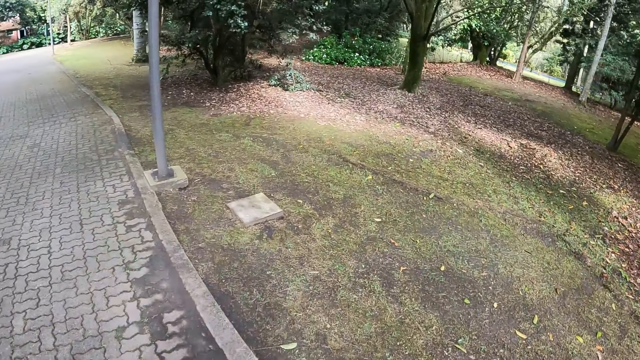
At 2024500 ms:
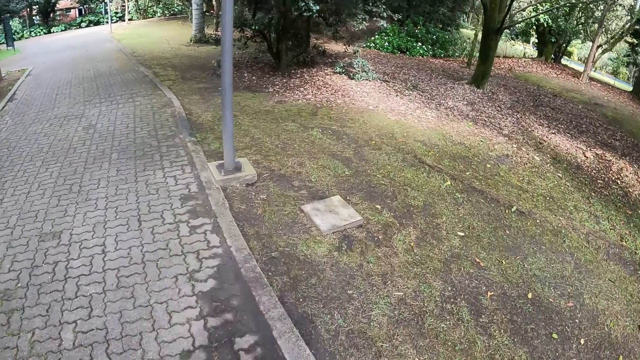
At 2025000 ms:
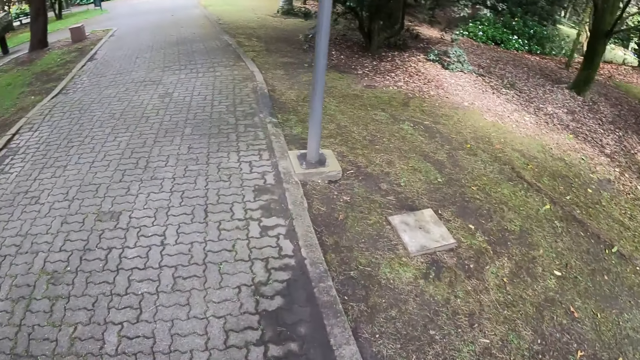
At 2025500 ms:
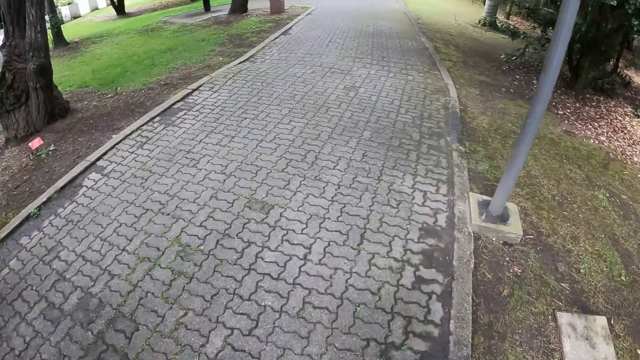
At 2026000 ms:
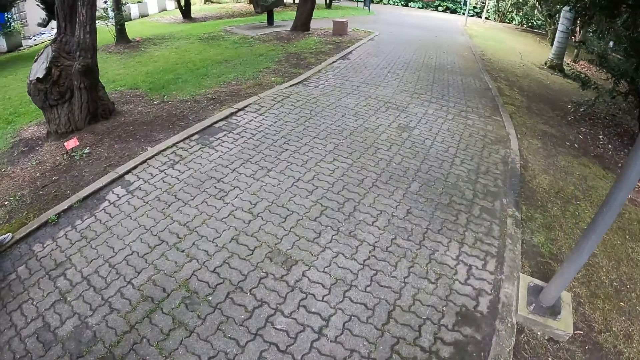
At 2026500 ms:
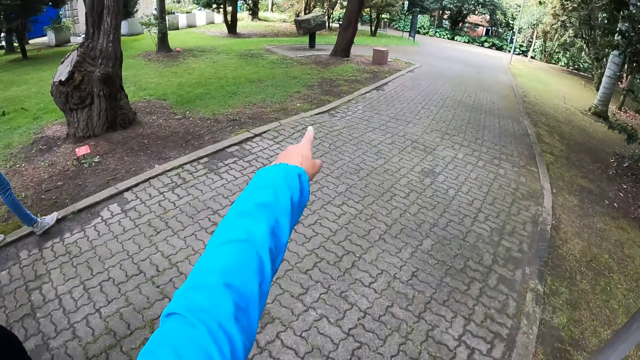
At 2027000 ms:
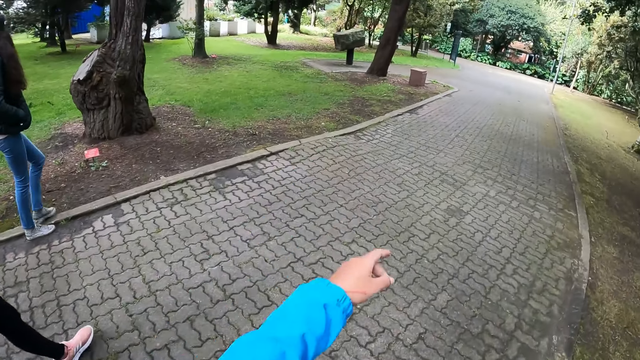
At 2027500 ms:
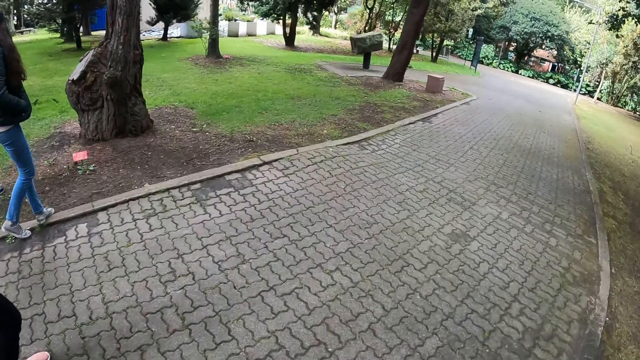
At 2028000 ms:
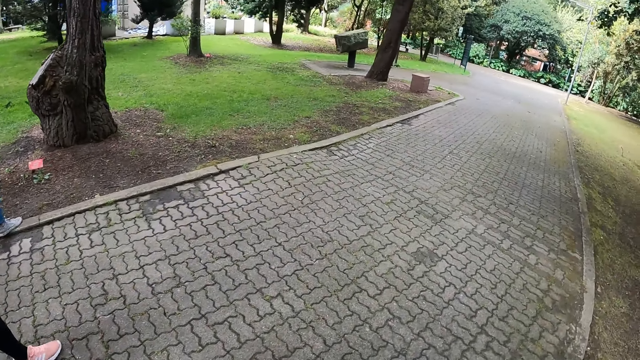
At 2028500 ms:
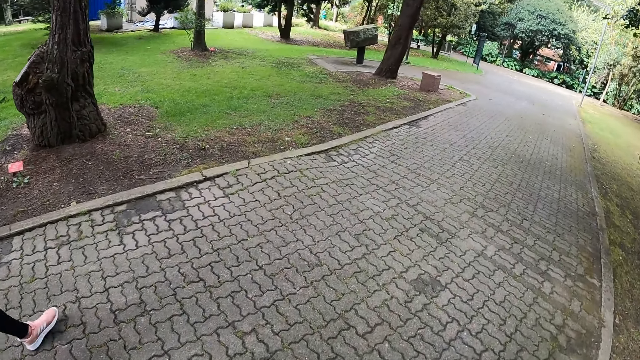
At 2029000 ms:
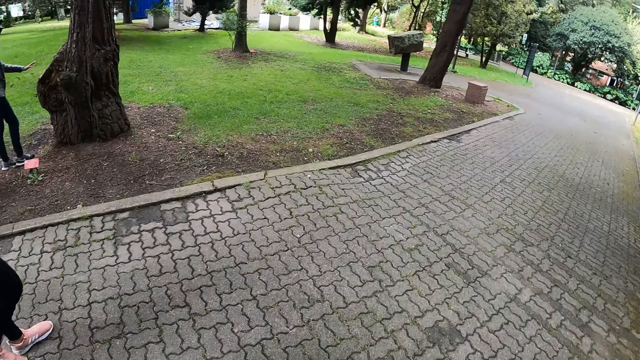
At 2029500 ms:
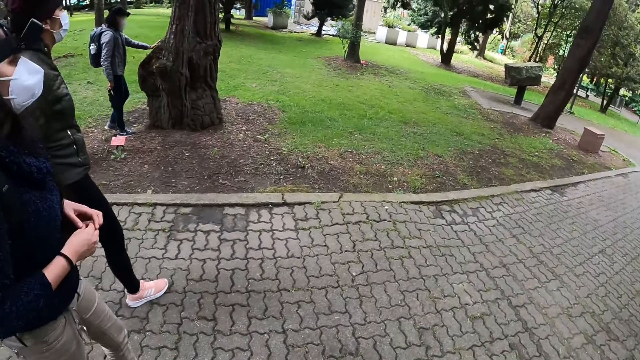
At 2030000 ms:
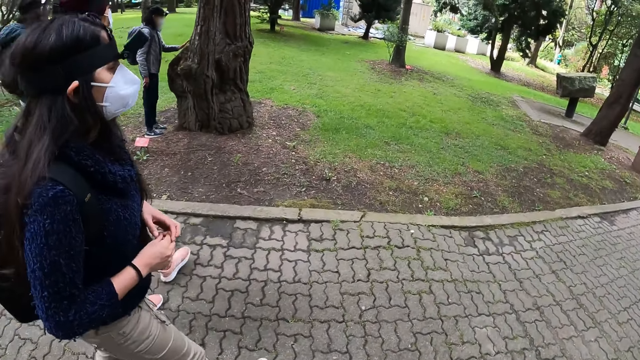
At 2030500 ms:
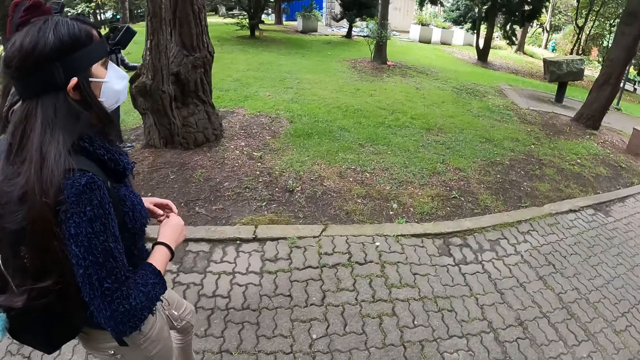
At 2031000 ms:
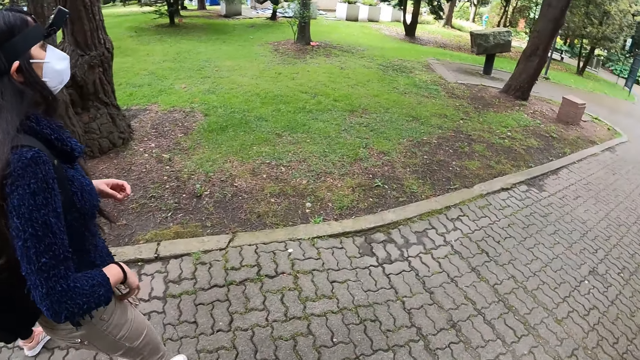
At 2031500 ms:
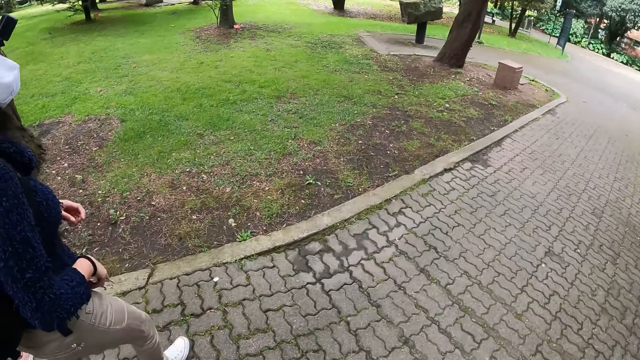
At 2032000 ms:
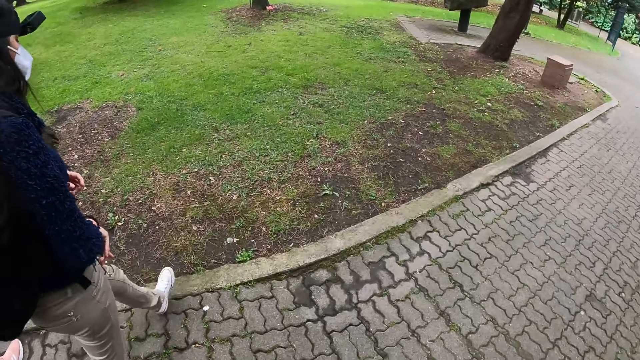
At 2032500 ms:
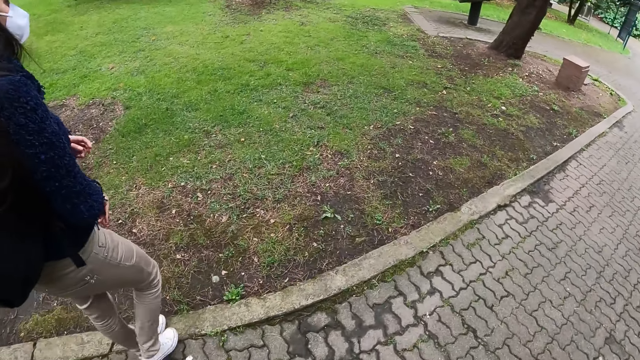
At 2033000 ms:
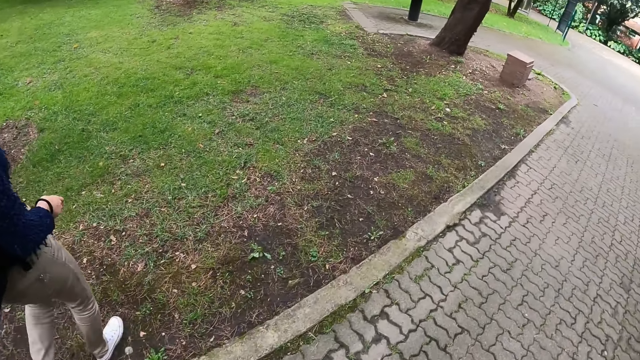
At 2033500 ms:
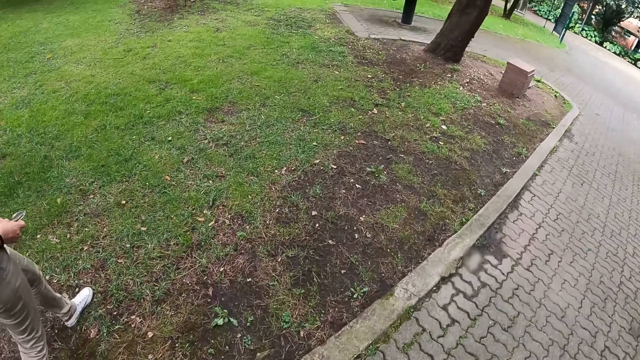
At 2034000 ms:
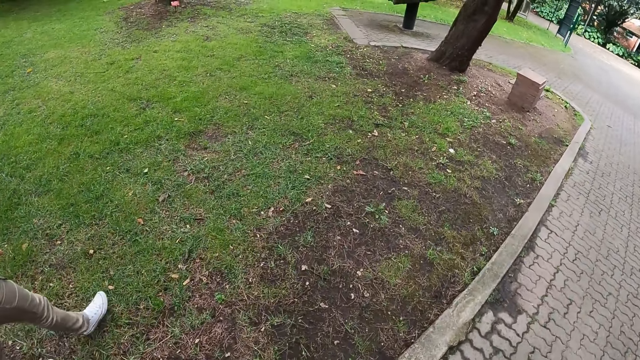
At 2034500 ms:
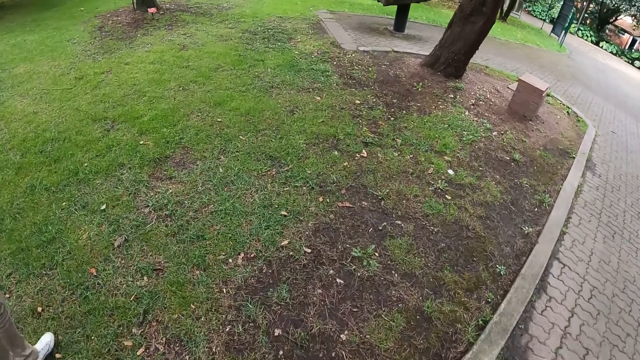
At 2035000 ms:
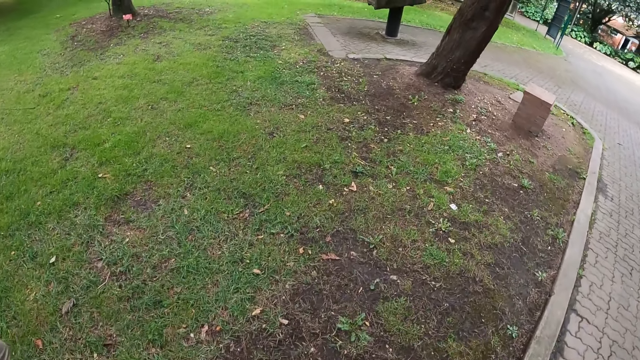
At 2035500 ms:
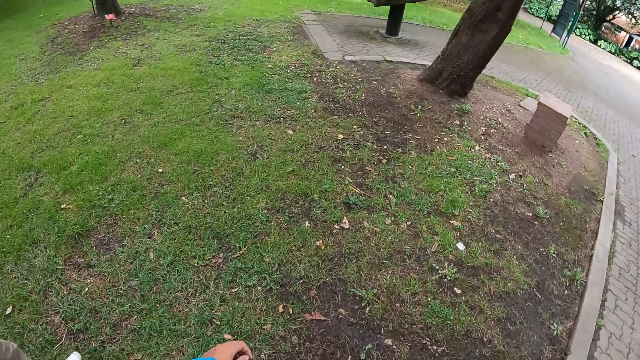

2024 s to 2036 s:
The camera wearer walks along the pavement. They interact with four women.

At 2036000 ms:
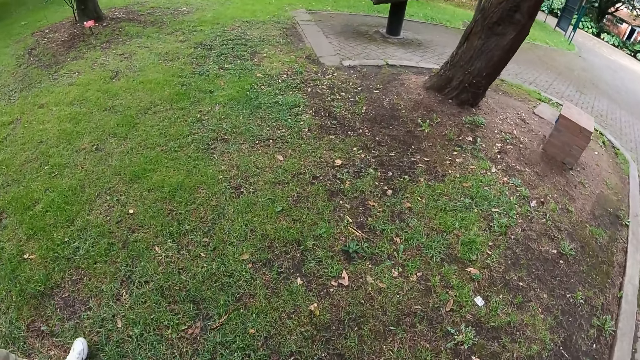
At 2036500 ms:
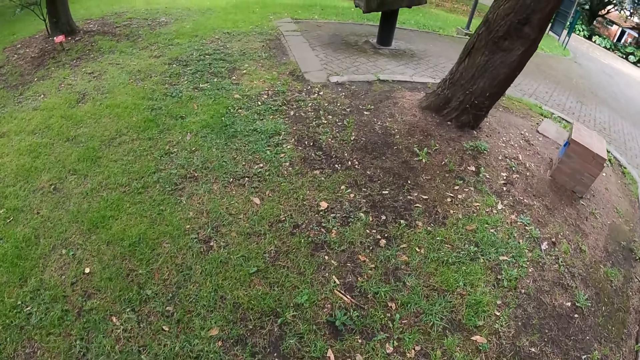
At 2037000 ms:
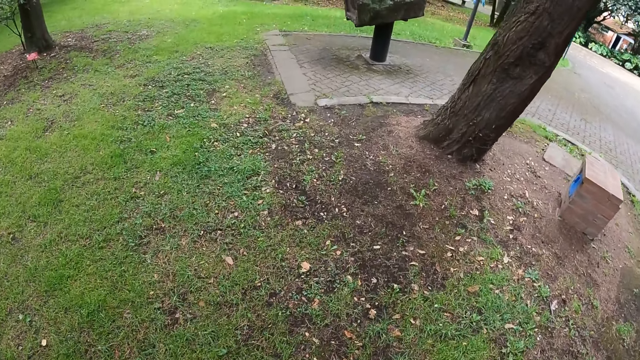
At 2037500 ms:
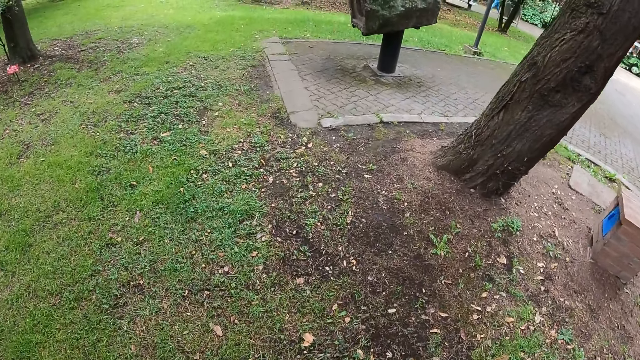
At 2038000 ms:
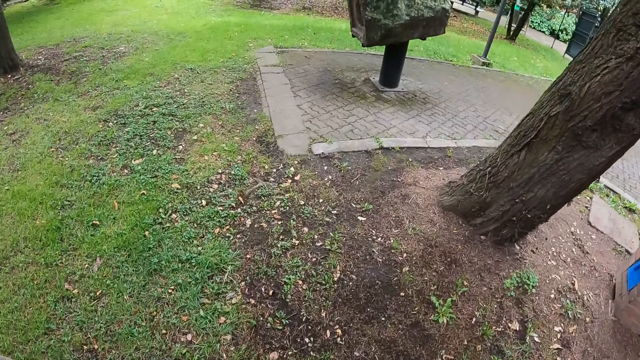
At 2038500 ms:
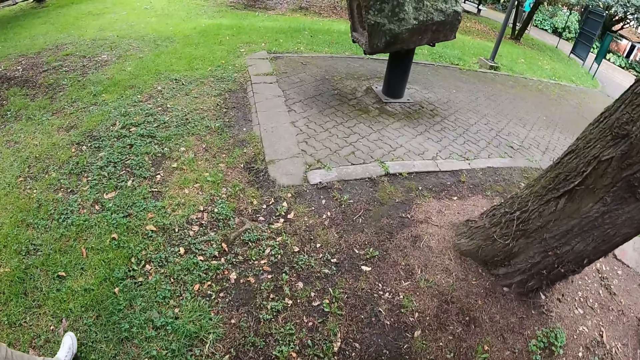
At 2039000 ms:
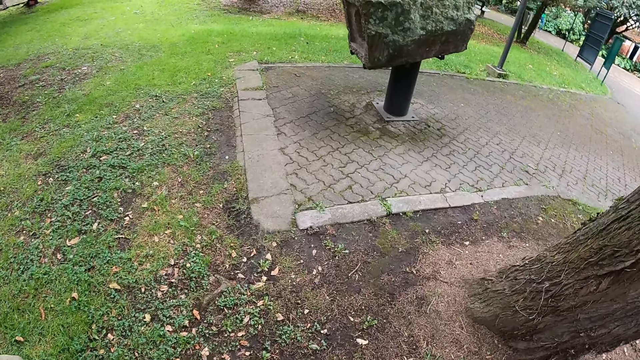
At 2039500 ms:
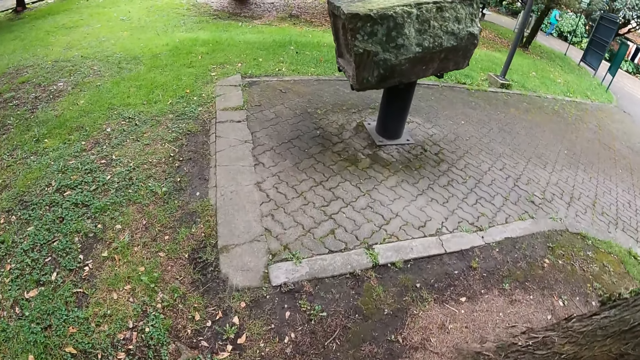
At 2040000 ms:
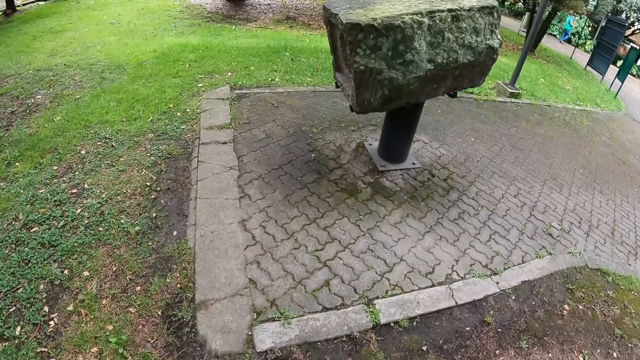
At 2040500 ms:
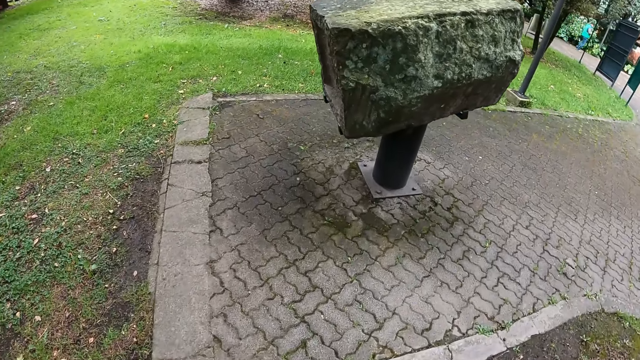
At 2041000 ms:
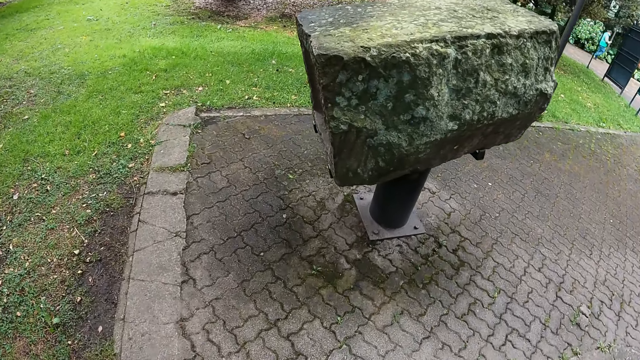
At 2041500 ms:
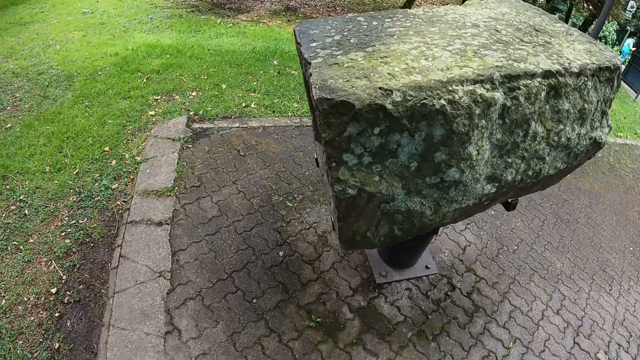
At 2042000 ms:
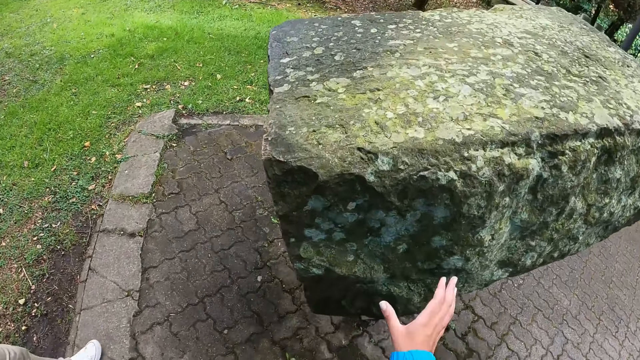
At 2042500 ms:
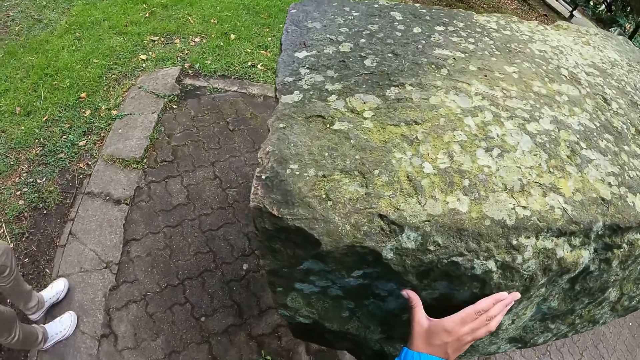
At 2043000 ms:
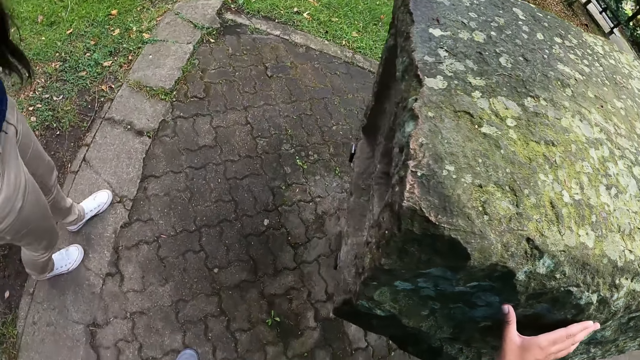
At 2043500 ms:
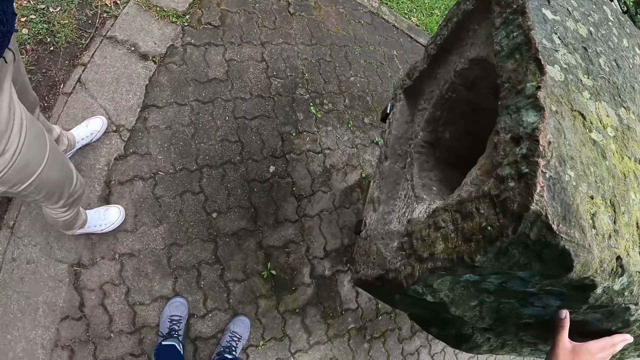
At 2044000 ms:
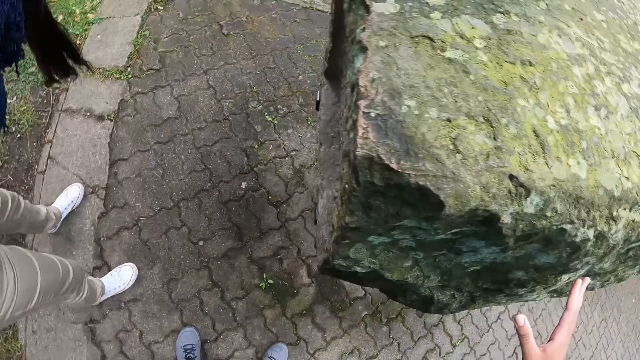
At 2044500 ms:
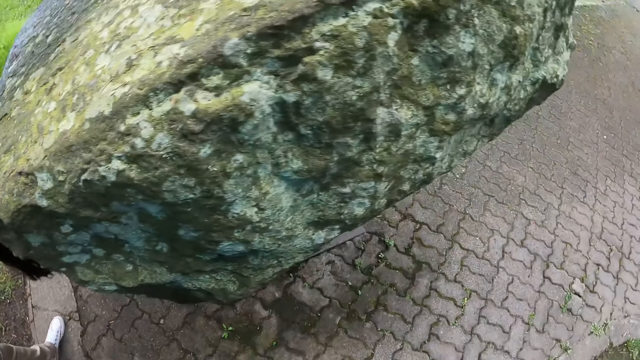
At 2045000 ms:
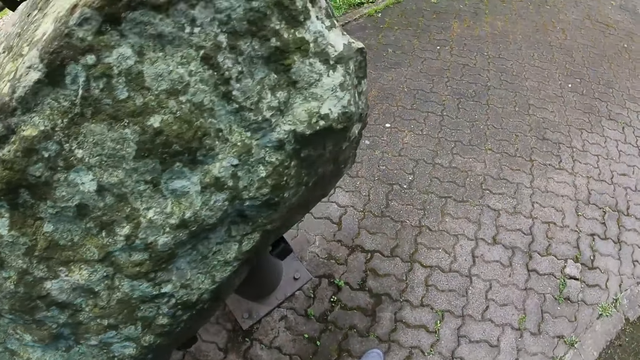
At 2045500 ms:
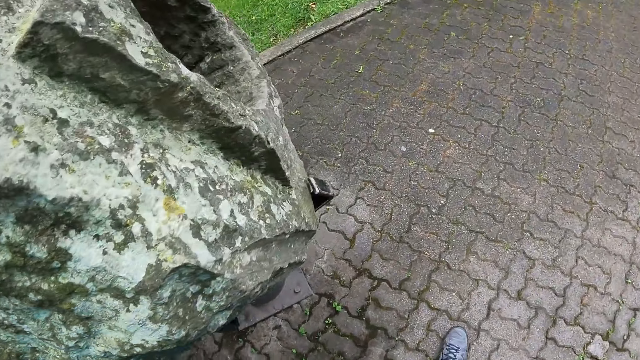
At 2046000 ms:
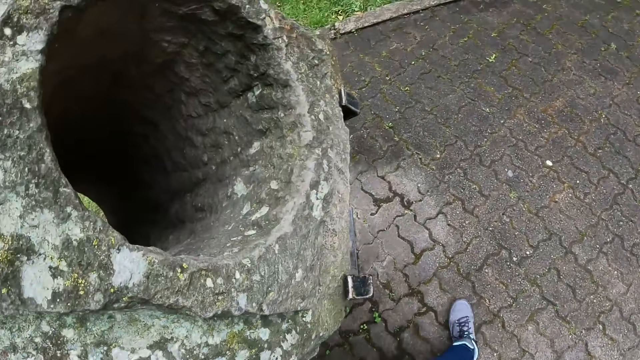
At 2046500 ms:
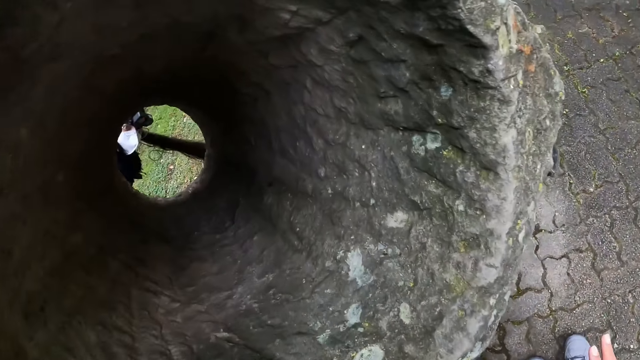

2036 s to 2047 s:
The camera wearer touches a rock with her right hand.
